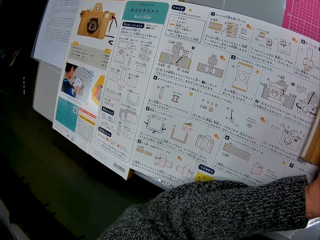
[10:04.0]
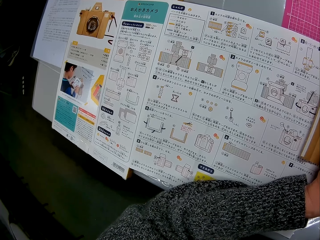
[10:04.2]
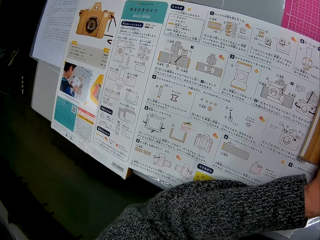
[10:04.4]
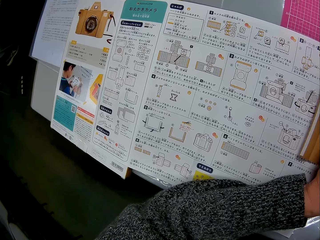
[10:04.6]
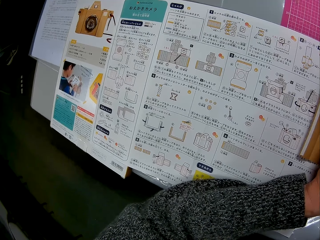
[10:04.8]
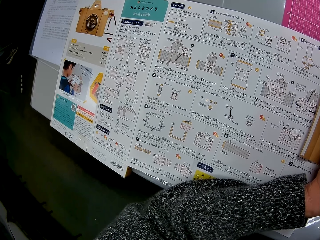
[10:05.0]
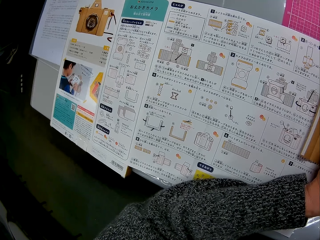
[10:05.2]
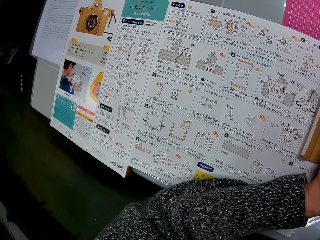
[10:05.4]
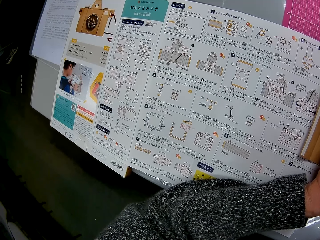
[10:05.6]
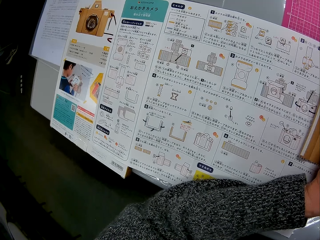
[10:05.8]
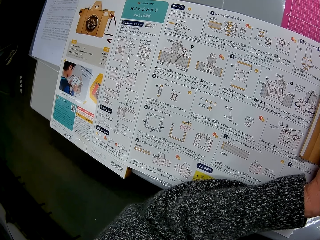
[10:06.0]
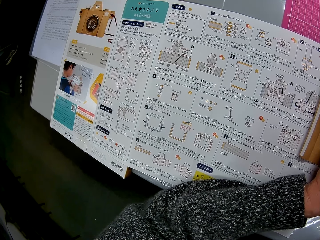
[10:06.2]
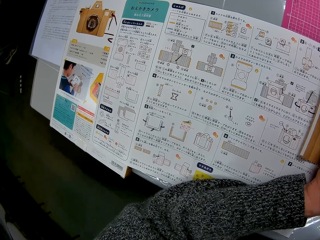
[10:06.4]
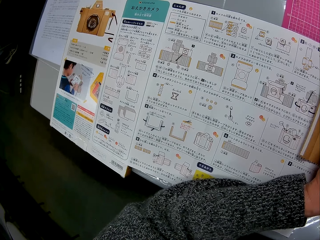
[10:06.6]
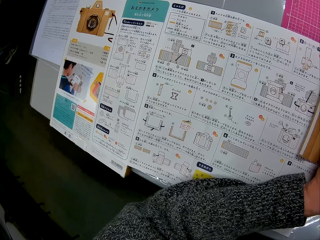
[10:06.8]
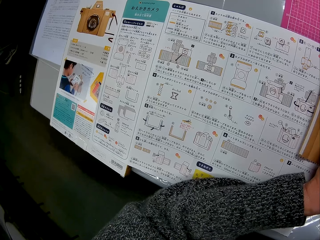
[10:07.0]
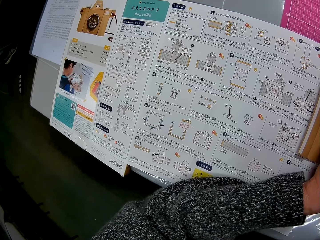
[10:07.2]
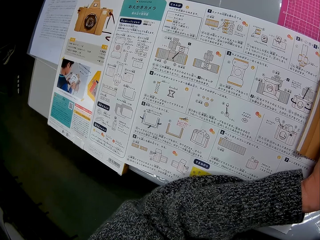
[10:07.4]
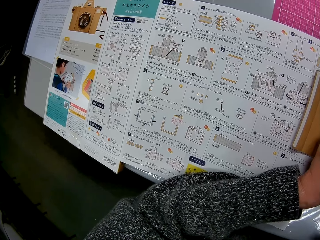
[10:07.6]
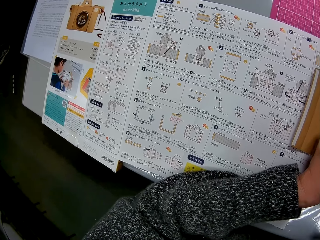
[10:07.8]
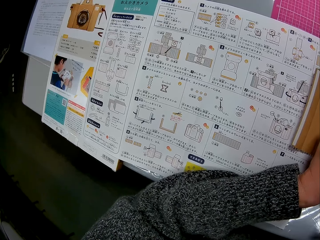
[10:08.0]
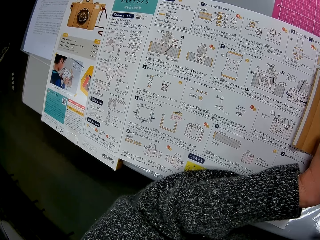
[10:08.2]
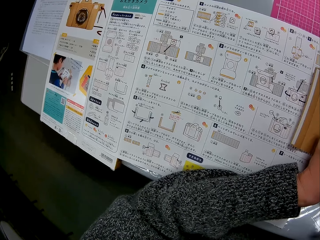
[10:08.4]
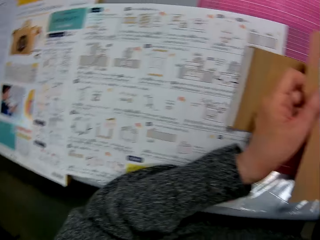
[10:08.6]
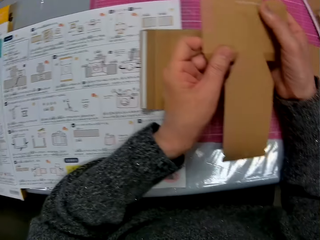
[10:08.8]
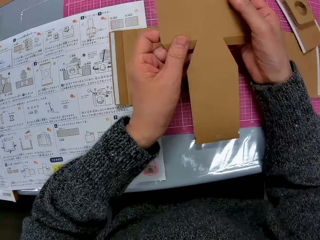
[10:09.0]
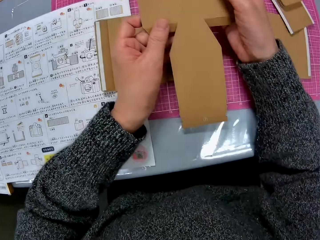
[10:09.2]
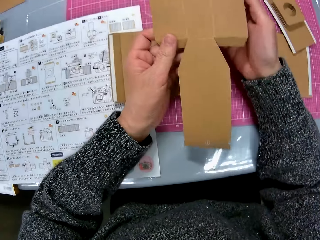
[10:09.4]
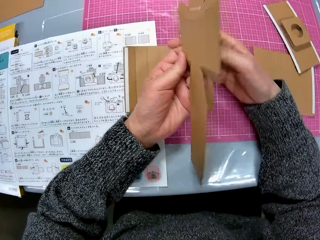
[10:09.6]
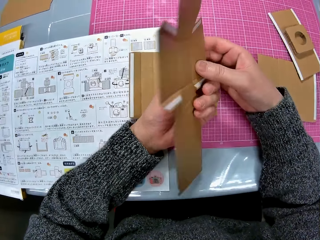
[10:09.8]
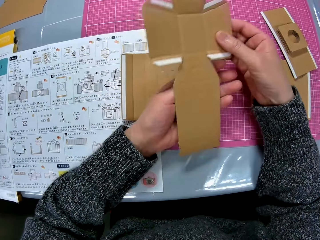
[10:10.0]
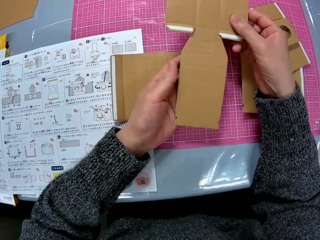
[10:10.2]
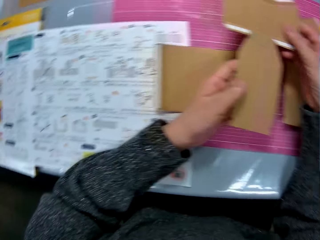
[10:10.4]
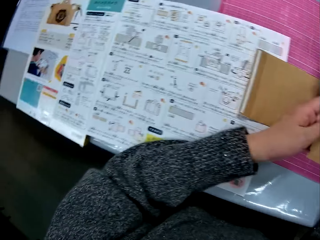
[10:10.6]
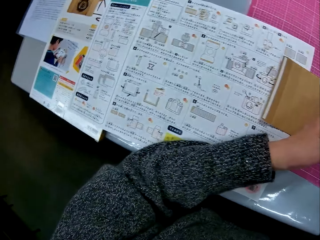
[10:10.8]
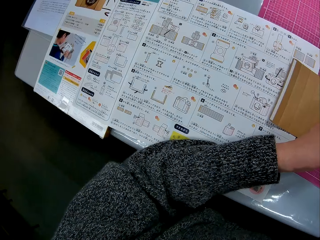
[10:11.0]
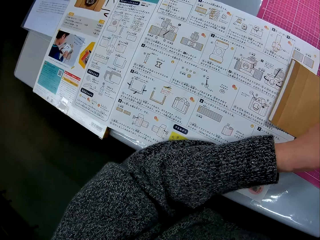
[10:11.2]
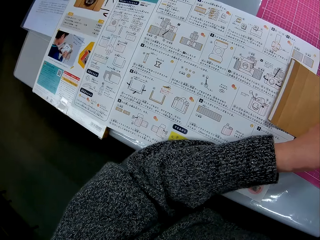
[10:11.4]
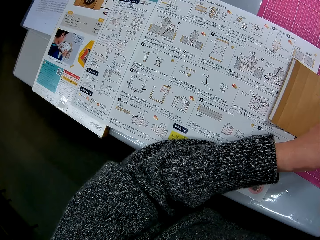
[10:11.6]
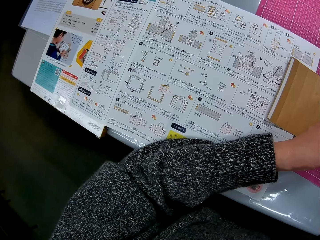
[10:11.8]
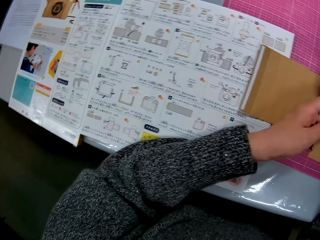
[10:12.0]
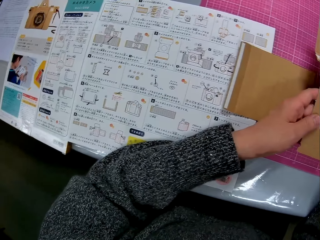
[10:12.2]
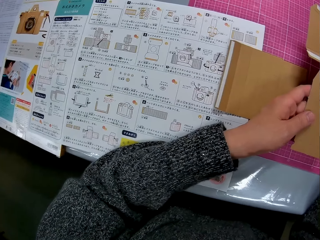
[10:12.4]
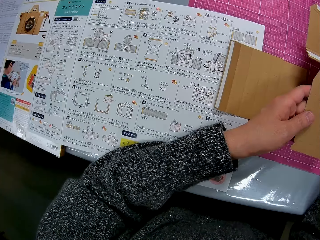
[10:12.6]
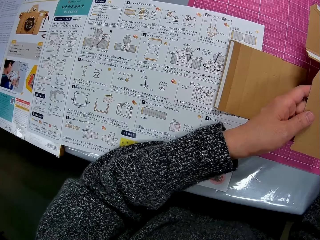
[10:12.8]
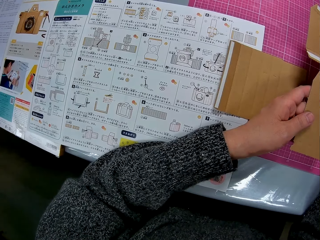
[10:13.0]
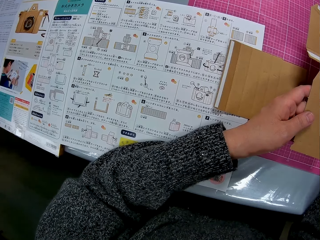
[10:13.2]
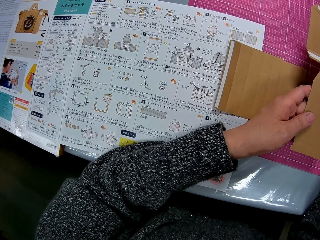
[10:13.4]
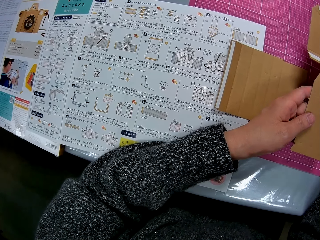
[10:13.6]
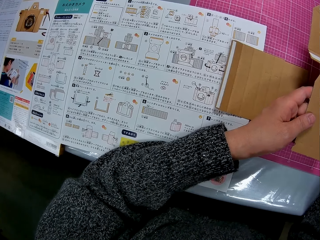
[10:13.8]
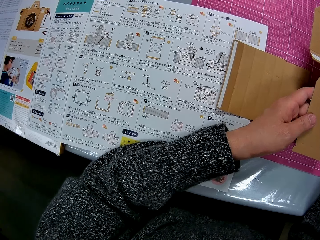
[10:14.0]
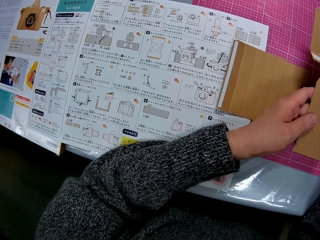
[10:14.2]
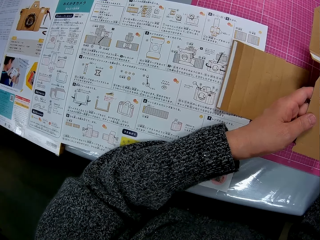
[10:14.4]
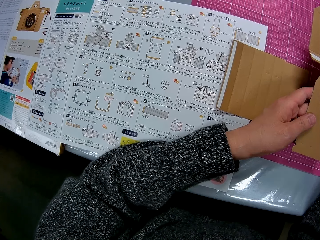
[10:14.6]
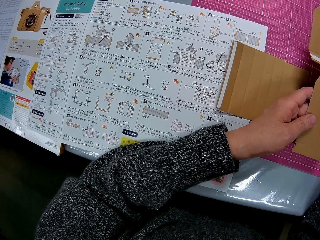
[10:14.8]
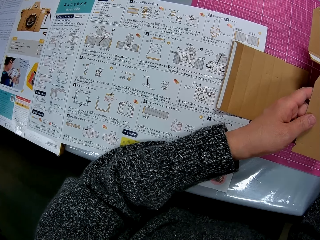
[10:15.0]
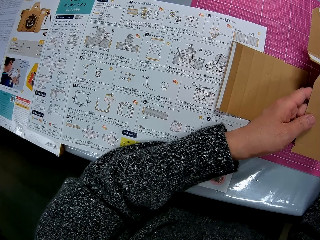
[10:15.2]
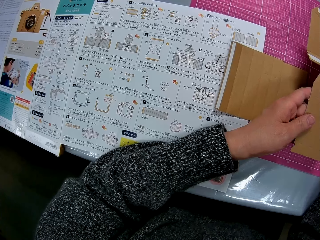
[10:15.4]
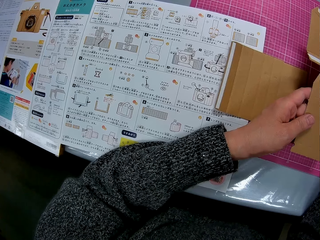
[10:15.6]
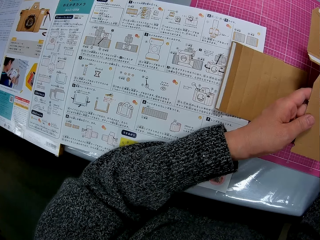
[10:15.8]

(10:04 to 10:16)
The camera wearer turns to the cardboard paper in her hands. She turns the cardboard paper to the other side with her two hands. She turns to the book on the table.

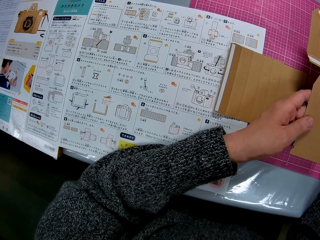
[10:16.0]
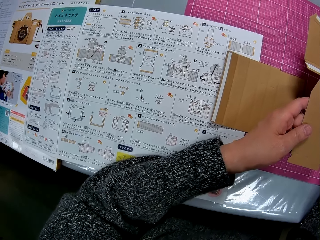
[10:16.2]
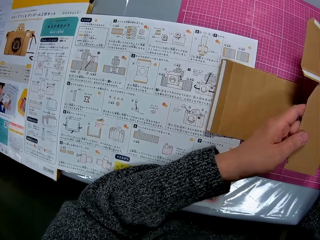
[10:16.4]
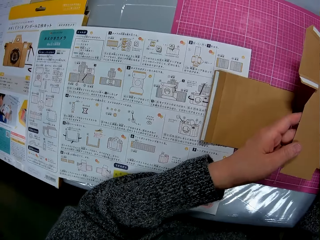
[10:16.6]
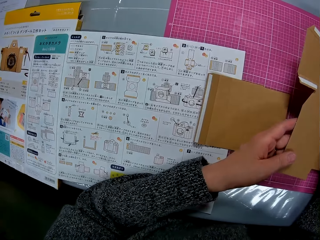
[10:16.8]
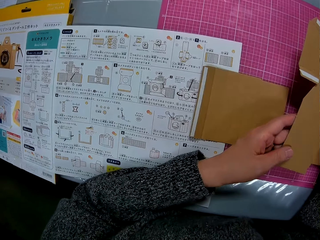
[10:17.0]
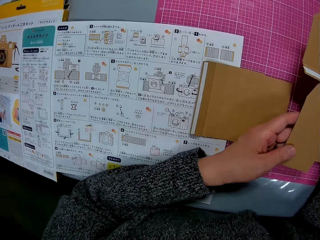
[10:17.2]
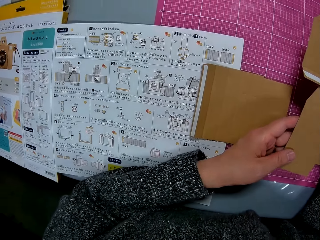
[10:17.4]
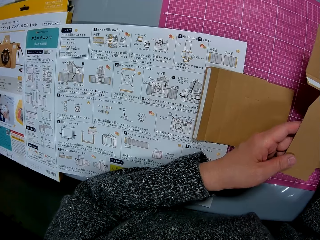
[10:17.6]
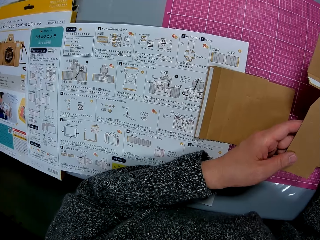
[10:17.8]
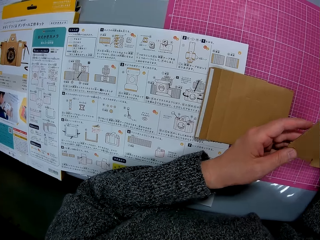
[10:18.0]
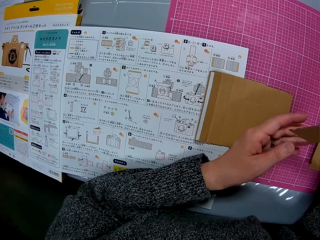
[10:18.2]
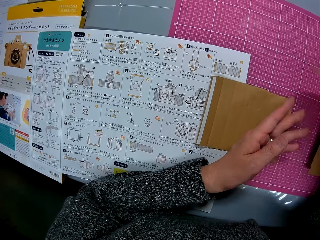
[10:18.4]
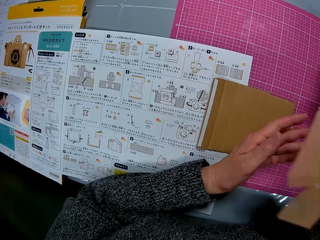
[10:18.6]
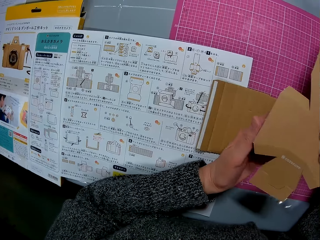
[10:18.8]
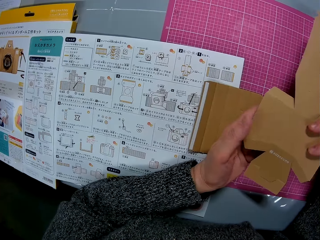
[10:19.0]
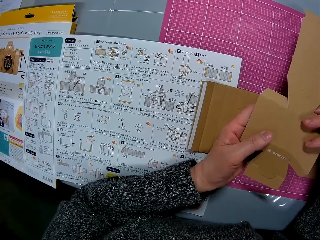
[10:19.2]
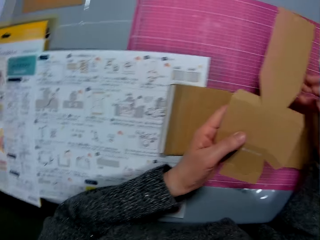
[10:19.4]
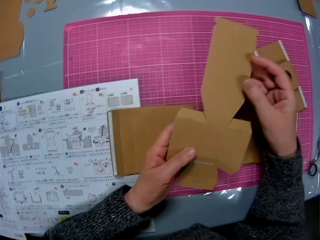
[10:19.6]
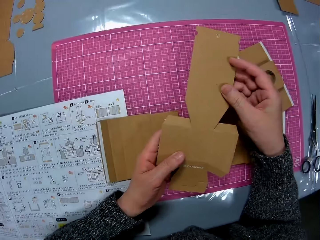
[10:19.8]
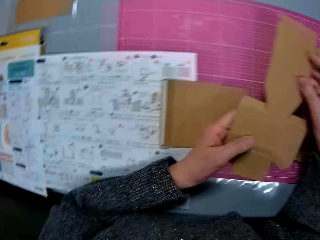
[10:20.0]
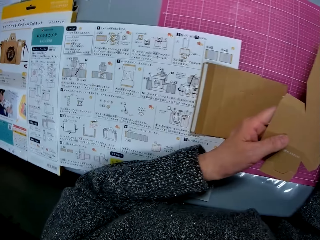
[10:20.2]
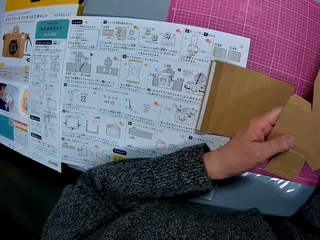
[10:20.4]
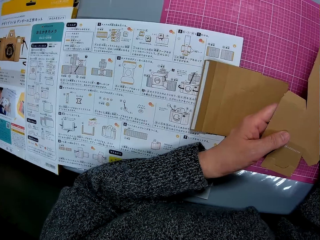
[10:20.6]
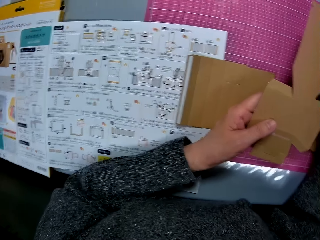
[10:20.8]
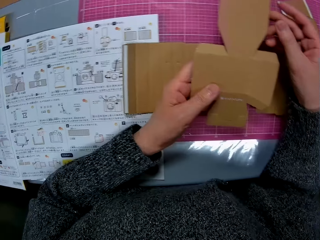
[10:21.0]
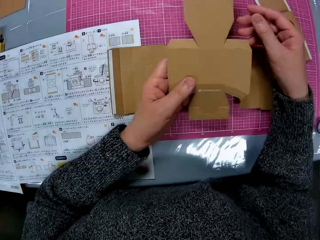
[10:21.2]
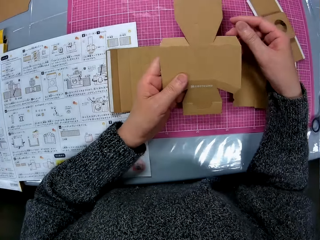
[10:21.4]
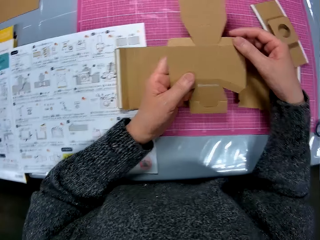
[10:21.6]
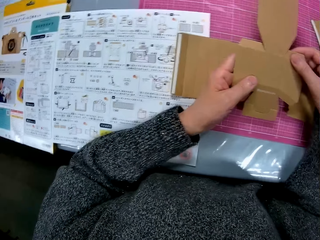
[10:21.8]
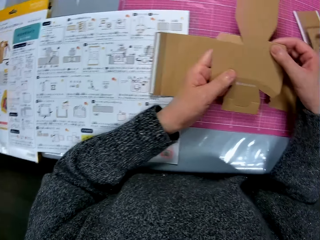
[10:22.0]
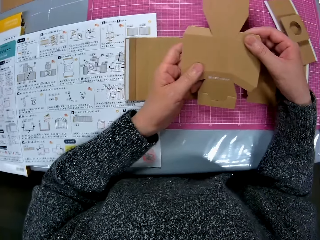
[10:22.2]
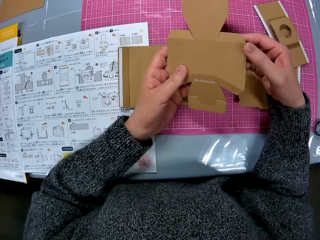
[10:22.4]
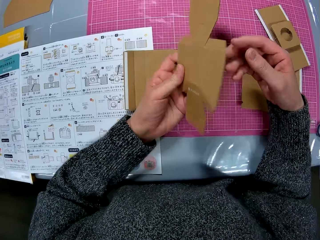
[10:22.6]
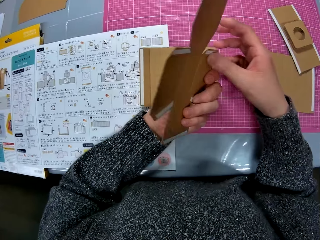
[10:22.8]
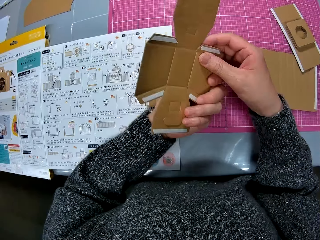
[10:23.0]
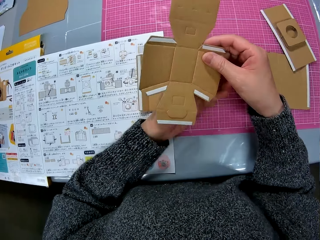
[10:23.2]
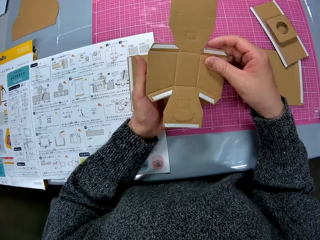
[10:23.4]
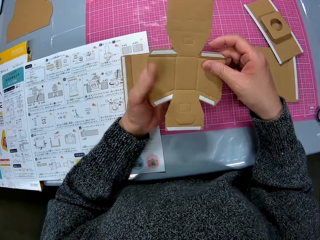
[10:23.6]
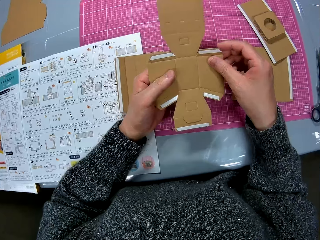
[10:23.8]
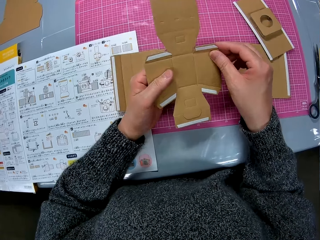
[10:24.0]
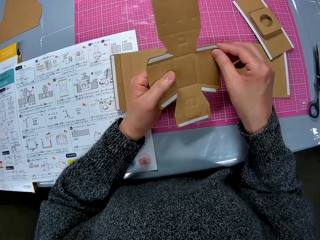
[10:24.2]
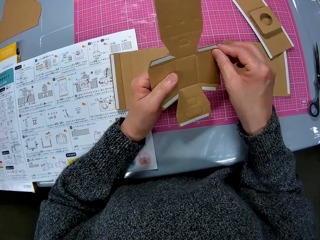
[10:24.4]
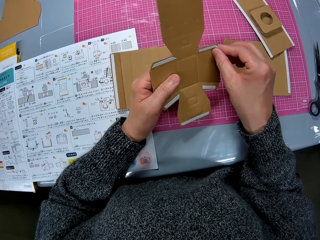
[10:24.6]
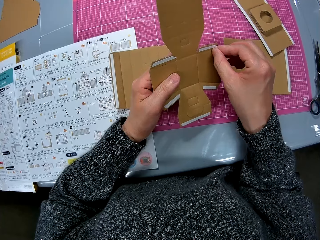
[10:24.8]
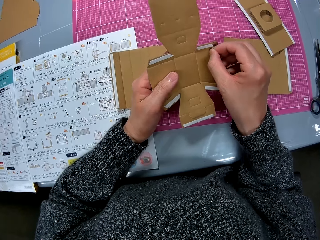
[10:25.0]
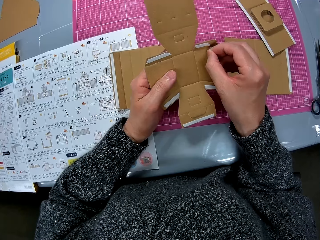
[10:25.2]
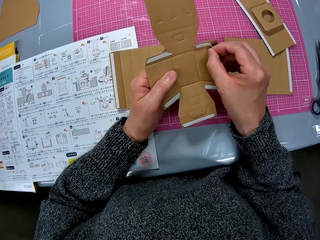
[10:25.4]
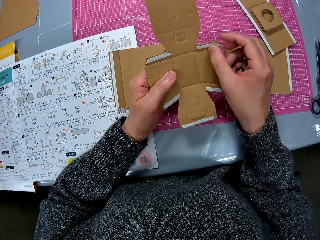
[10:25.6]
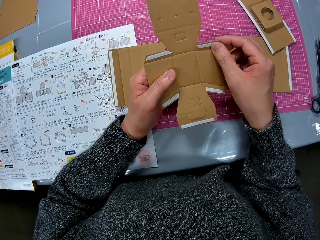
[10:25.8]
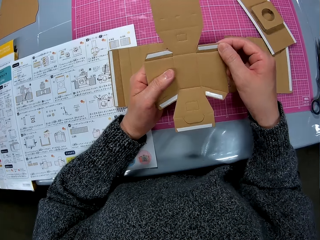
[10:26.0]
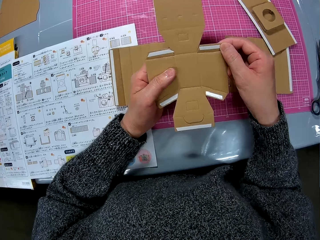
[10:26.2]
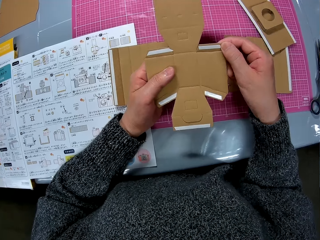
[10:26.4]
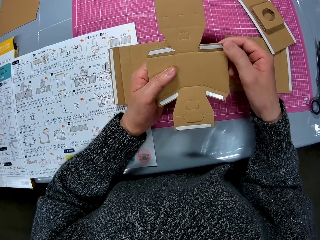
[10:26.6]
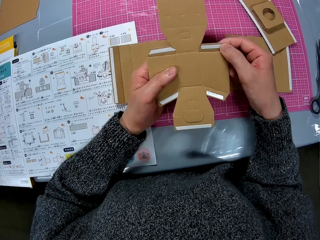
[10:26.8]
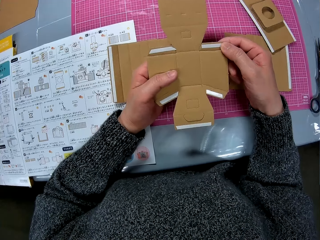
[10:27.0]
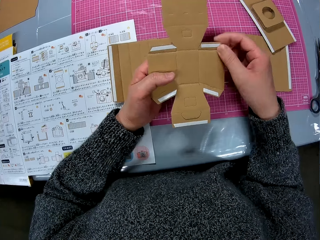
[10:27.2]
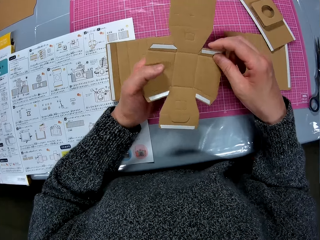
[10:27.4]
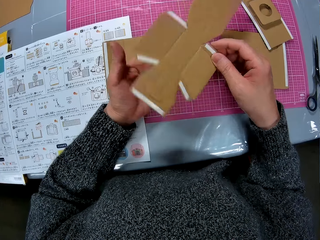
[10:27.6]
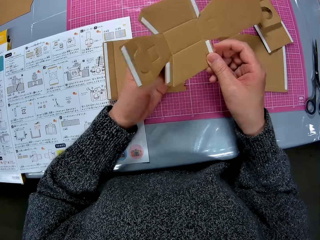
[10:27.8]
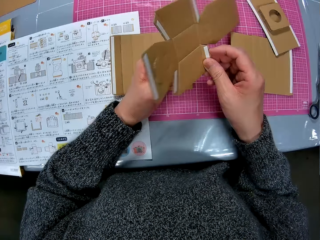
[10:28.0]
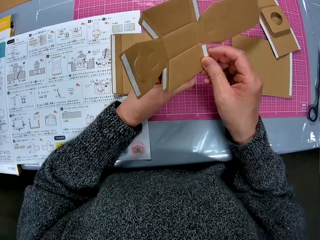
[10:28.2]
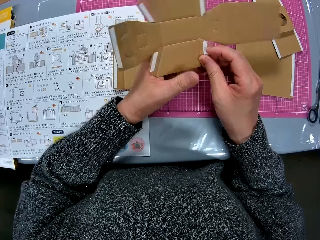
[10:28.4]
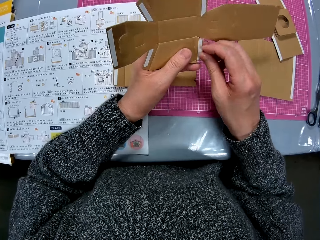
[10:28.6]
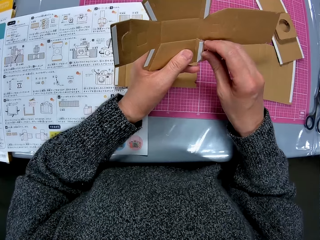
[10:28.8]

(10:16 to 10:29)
The camera wearer turns the cardboard paper to the other side with her right hand. She checks the cardboard paper in her hands. She turns to the book on the table. She turns to the cardboard paper in her hands. She turns the cardboard paper to the other side with her two hands. She attempts peeling off the cello tape from the cardboard paper with her right hand. She adjusts the cardboard paper in her hands.
